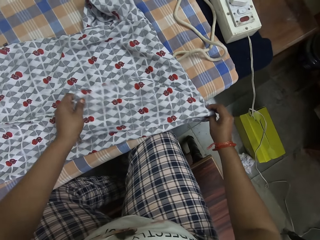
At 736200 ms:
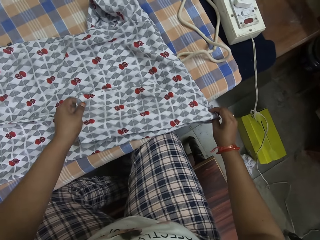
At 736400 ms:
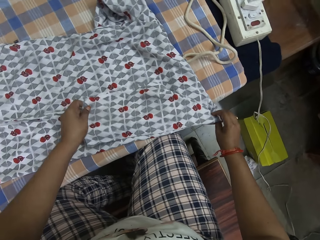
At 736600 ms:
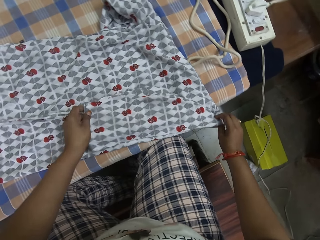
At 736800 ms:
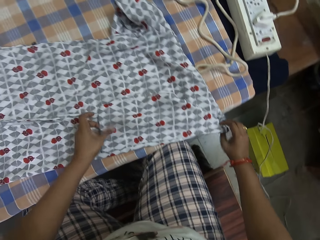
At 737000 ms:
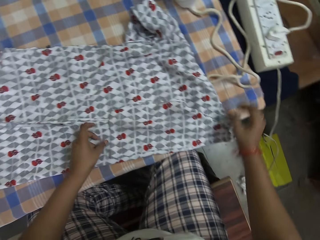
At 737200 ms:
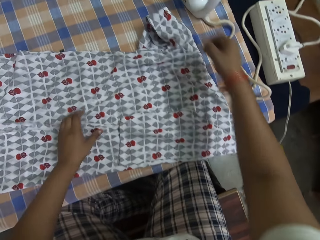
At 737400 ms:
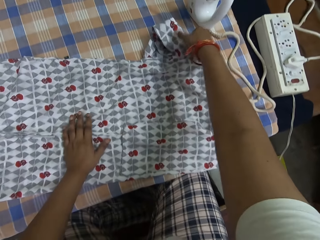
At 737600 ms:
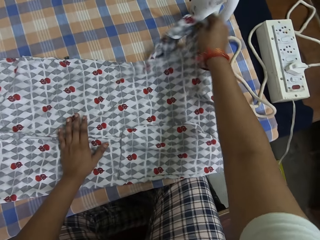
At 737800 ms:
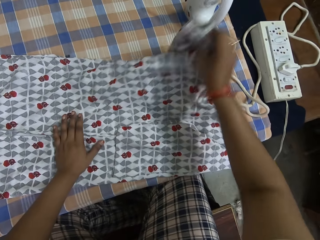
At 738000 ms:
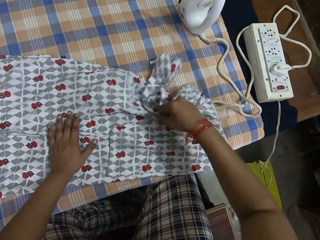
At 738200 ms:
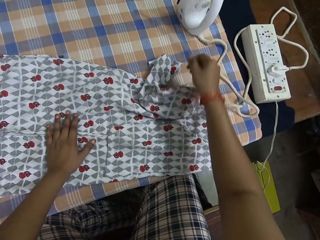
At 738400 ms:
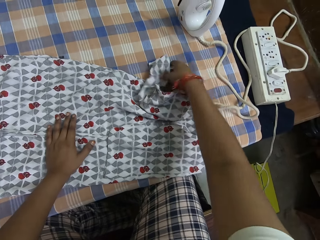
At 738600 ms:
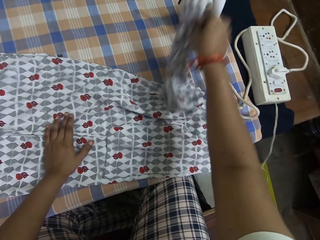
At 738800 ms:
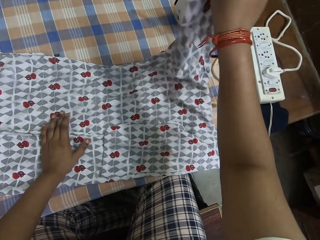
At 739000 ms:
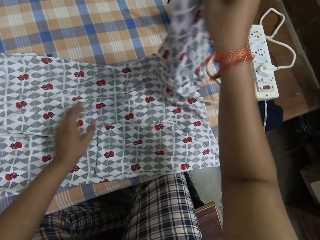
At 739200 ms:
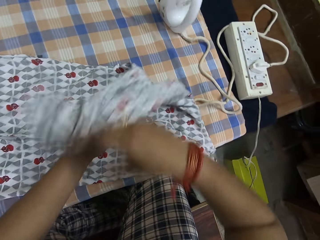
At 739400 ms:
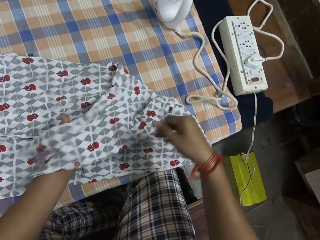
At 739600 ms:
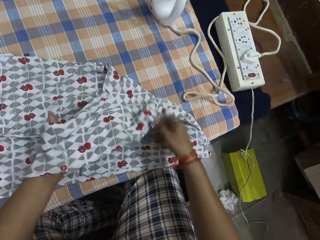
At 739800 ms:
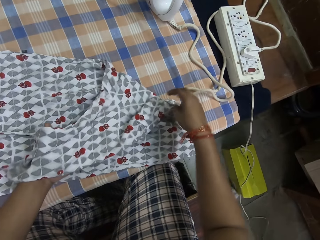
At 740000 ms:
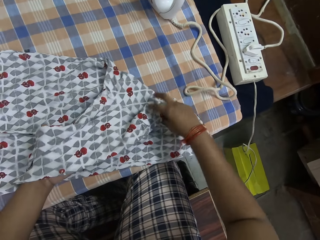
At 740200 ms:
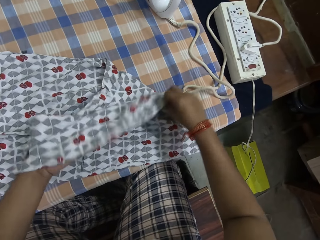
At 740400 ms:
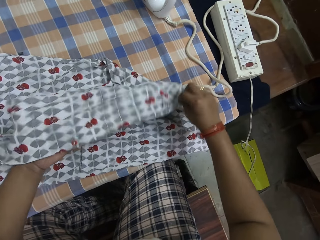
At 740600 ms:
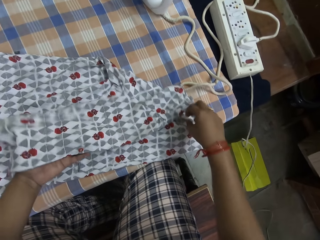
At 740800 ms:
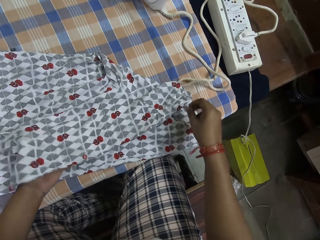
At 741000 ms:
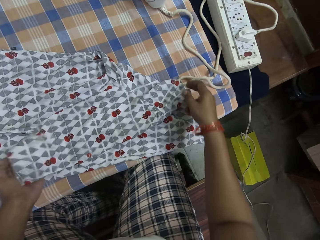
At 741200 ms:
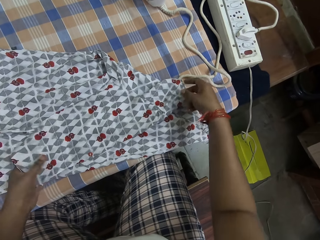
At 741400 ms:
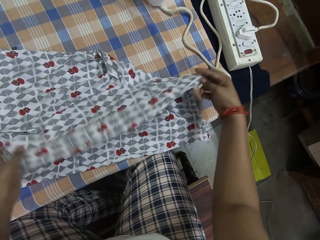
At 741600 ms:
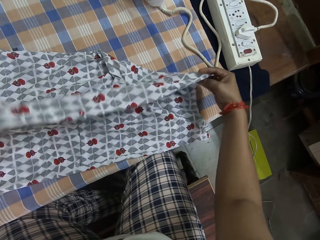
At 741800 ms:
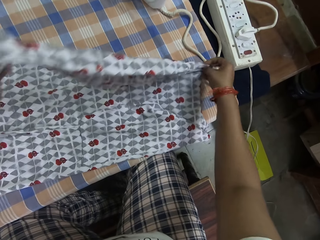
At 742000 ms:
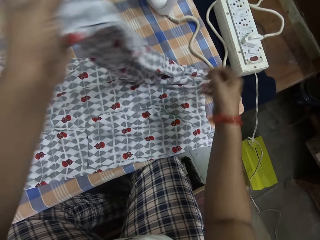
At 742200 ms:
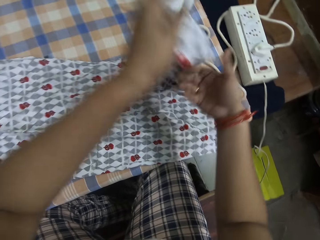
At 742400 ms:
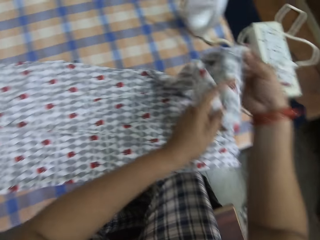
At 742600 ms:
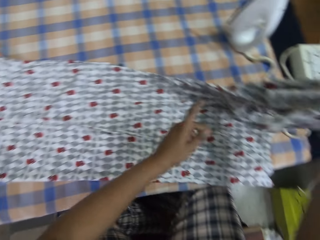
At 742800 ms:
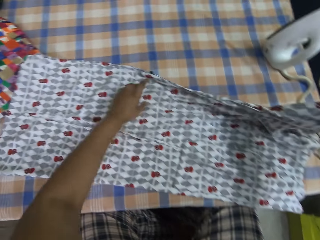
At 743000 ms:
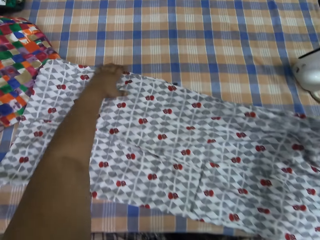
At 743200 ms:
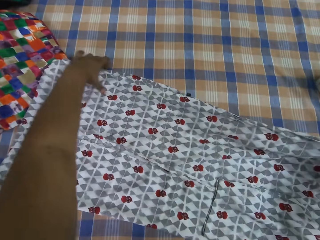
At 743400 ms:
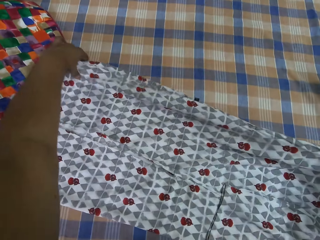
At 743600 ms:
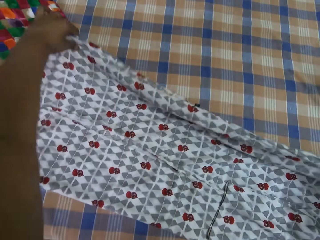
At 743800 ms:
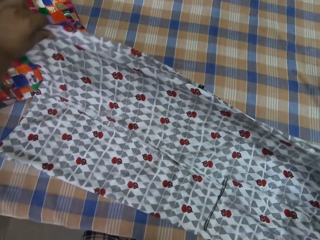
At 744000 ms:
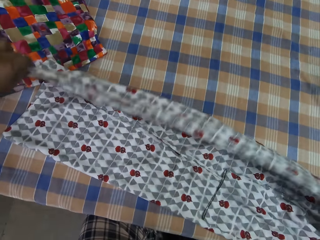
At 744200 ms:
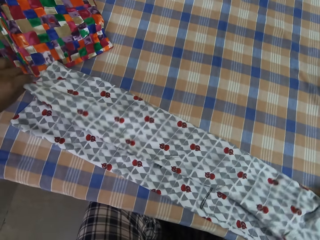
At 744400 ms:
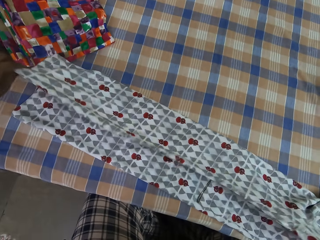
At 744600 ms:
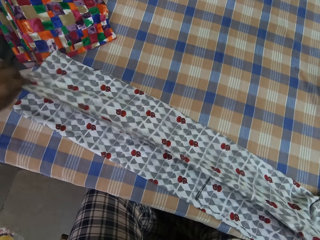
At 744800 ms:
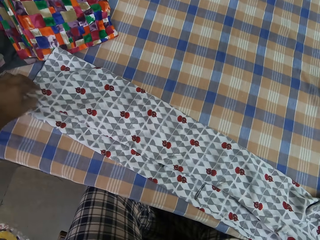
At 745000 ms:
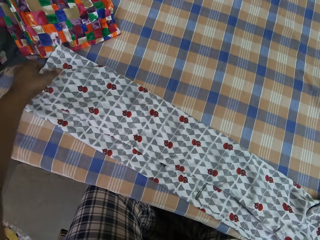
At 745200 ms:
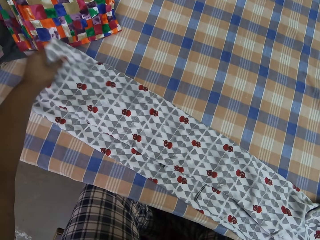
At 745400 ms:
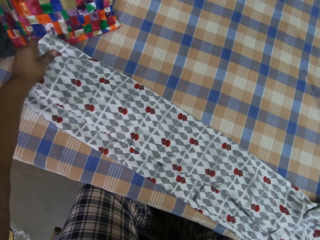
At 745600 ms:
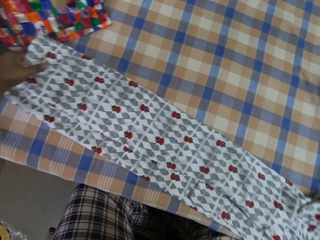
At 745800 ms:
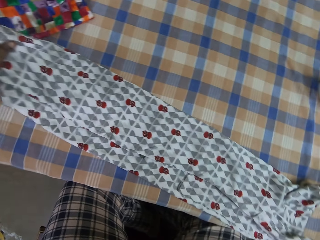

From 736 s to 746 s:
The camera wearer folds the cloth on the table with both his hands.

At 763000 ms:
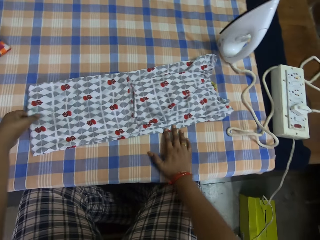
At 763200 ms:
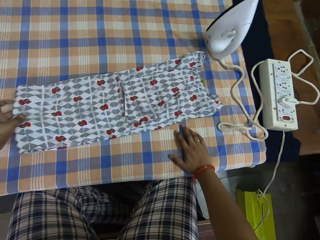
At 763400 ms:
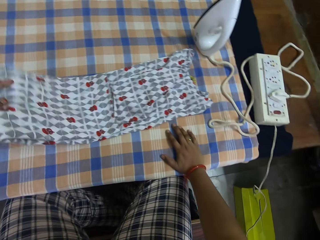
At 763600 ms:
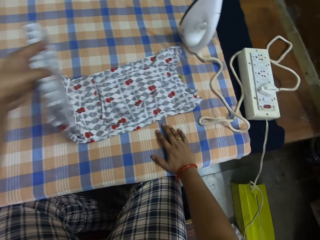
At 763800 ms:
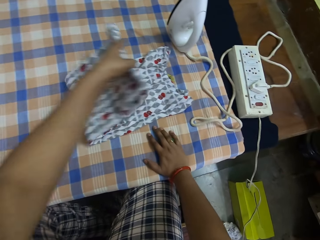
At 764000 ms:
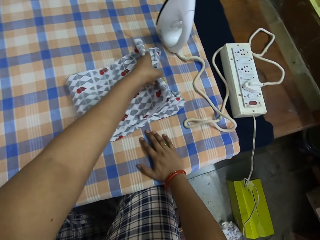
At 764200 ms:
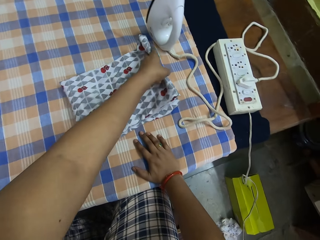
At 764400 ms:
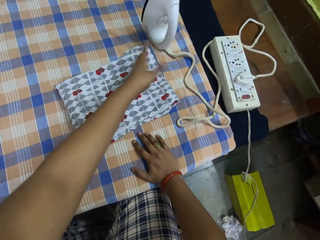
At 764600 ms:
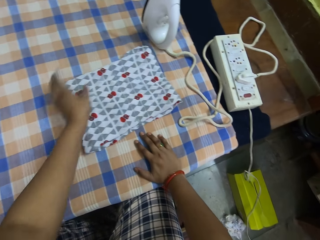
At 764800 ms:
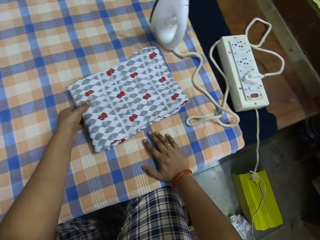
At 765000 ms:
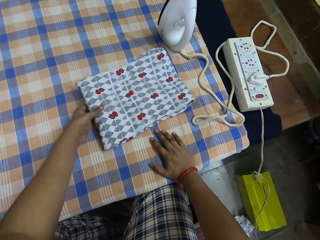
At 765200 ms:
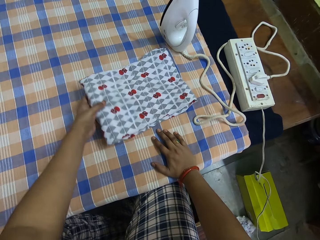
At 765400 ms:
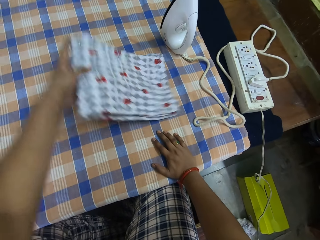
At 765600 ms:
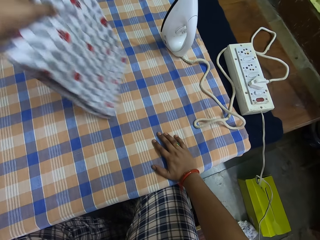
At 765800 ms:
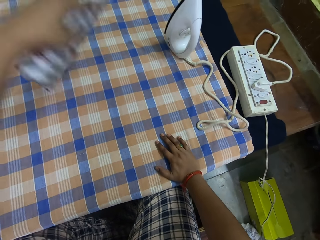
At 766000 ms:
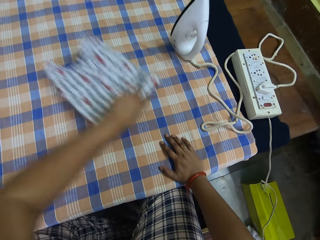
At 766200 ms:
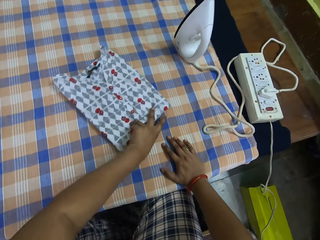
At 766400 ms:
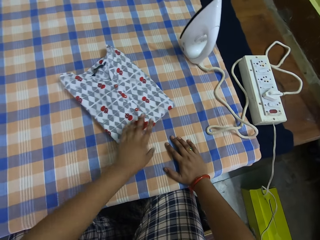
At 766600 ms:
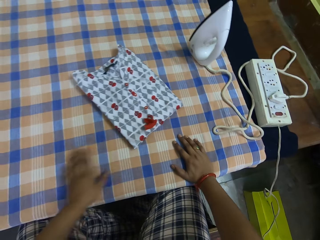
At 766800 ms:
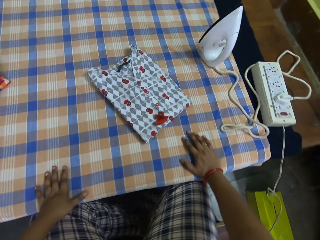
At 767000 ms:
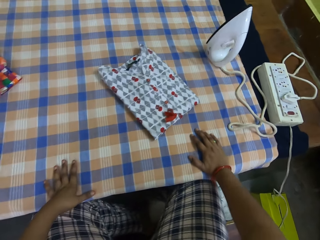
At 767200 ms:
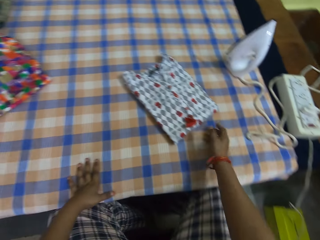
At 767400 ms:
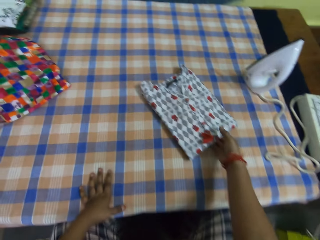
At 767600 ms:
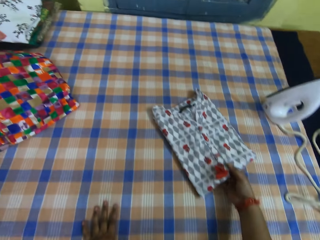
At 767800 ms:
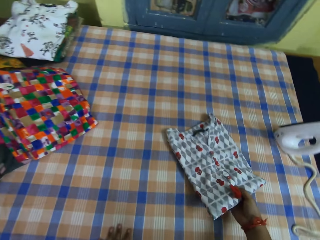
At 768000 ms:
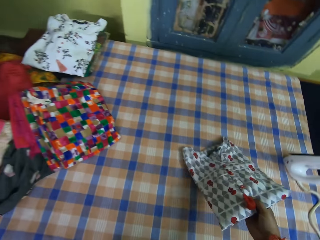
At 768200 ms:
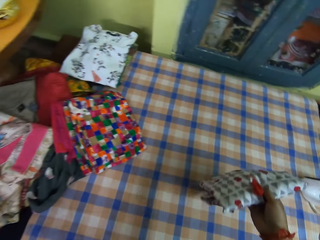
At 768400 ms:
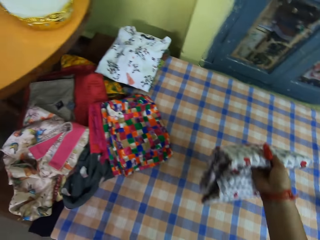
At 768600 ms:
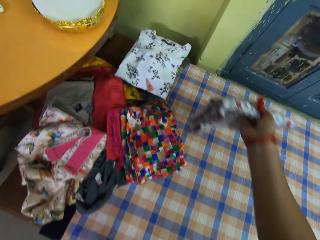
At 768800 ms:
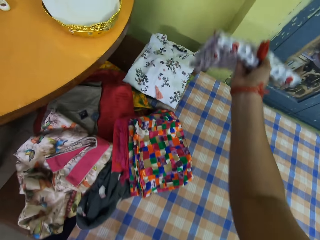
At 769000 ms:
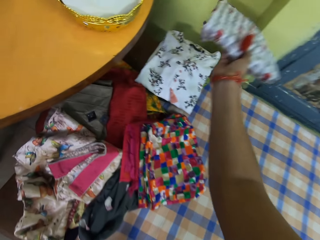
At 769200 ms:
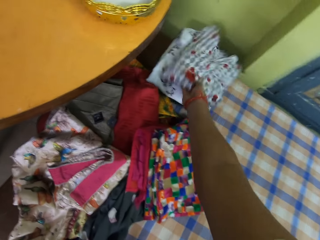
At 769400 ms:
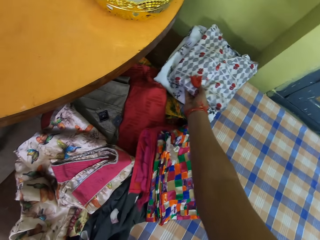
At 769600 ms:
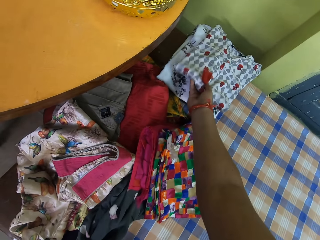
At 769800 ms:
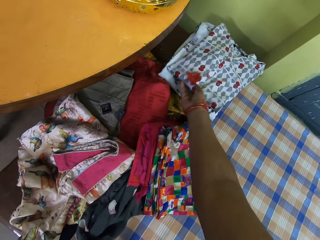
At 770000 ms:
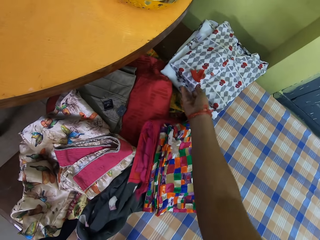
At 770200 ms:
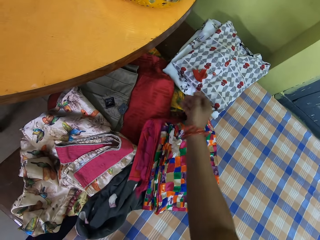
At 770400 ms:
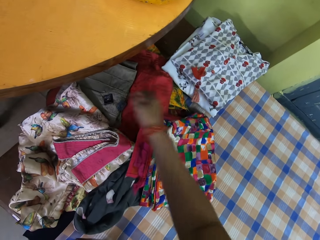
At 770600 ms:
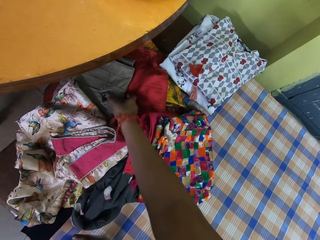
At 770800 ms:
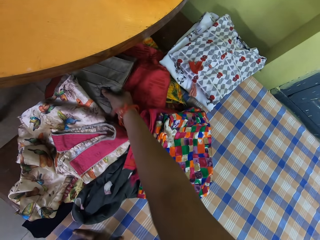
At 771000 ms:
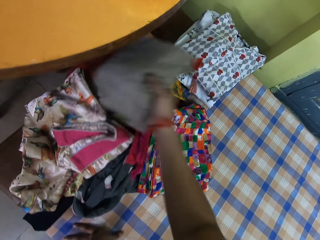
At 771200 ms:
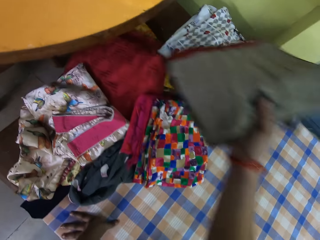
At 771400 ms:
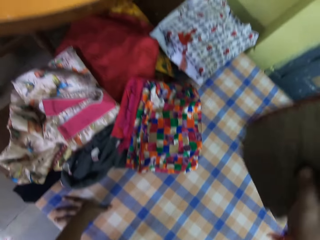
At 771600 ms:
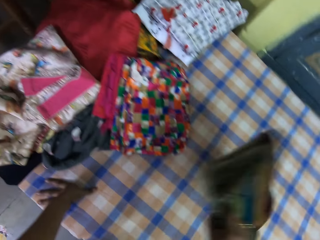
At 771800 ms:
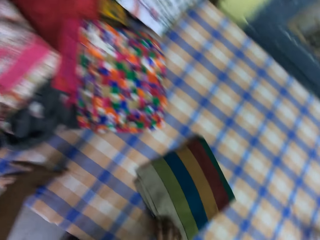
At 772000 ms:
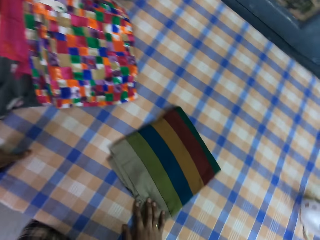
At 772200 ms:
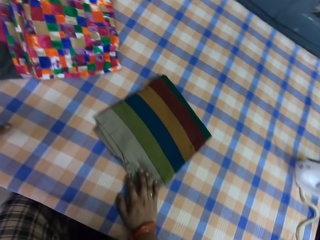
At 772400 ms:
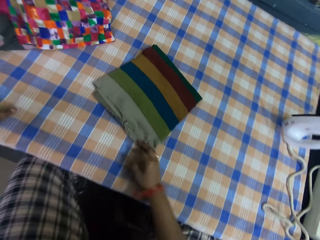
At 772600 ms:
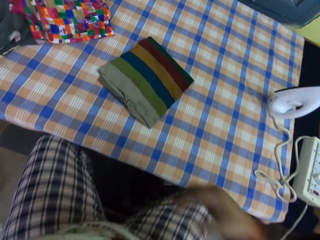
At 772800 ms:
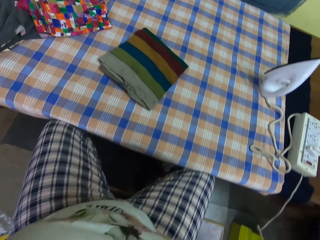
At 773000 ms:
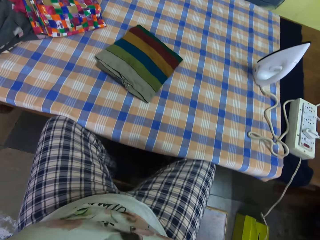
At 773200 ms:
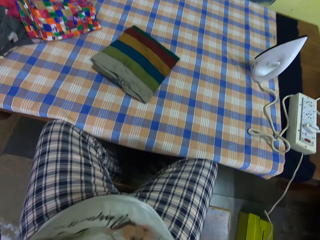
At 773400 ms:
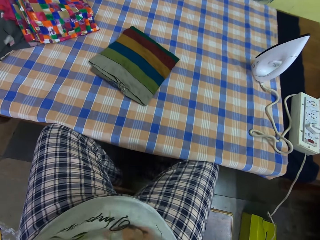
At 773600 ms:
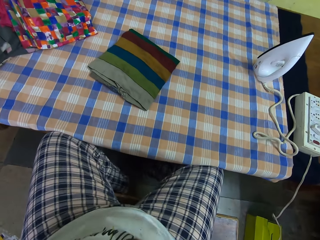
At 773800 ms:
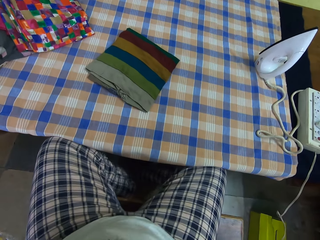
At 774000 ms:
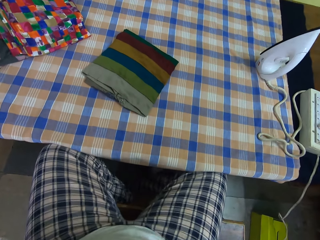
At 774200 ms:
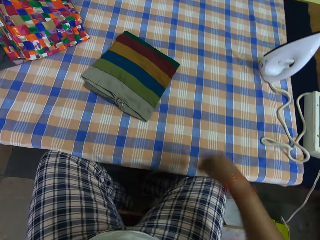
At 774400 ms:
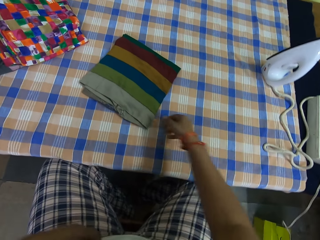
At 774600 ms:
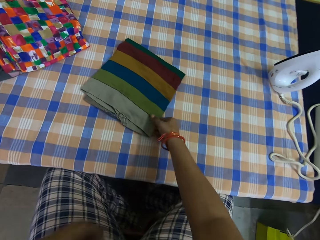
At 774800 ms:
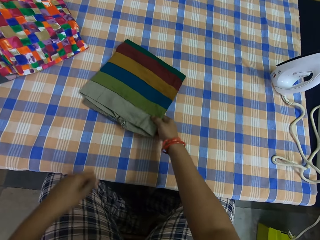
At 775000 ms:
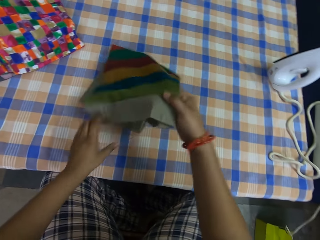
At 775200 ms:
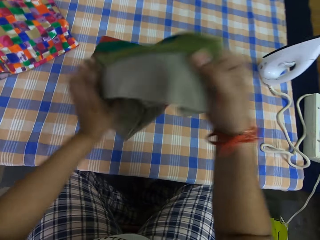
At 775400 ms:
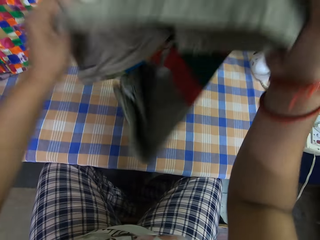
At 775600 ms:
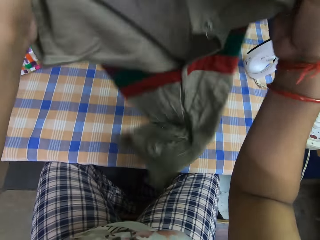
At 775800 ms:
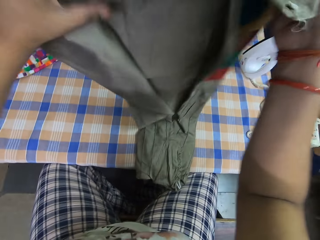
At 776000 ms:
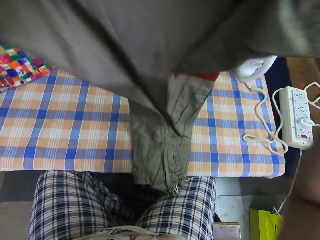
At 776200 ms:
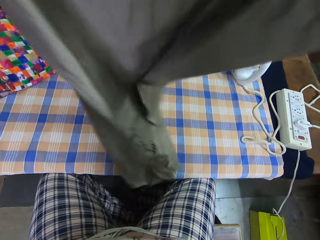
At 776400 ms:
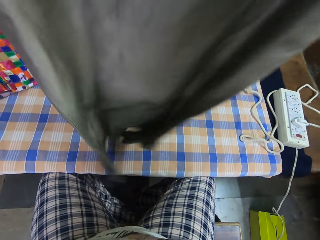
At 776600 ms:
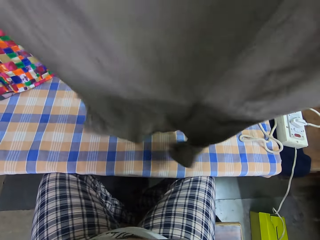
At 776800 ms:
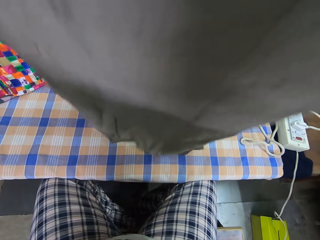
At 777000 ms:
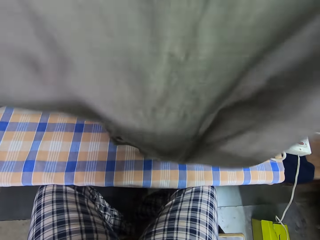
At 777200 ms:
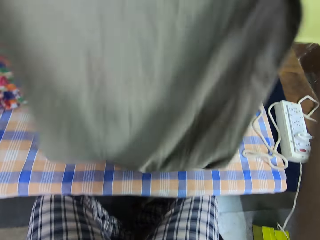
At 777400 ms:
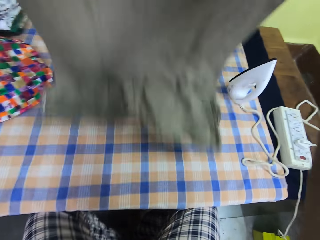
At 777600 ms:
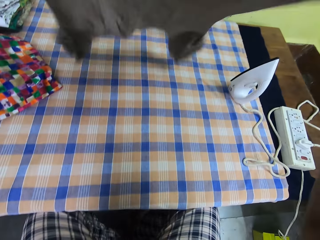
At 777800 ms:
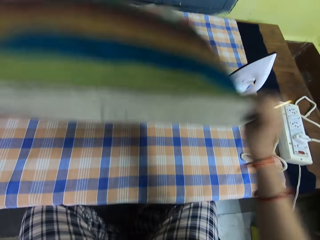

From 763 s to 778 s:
The camera wearer turns the cloth. He picks up the cloth, stands up and places the cloth on a heap of folded clothes. He takes out a cloth from a pile of clothes with his right hand. He puts down the cloth and sits down. He does something. He picks up the cloth and adjusts the cloth.
